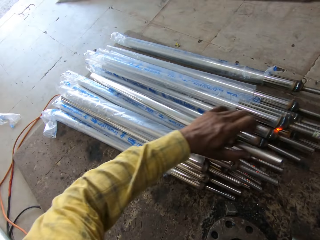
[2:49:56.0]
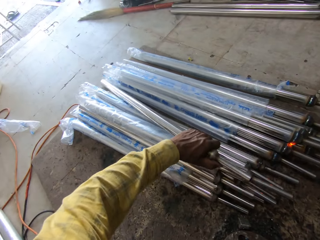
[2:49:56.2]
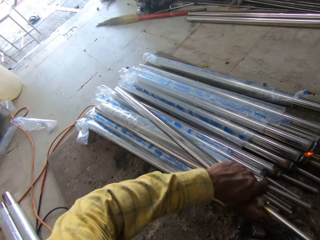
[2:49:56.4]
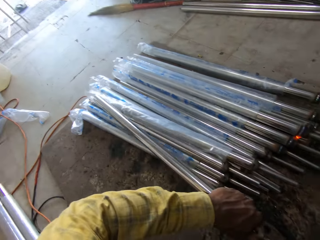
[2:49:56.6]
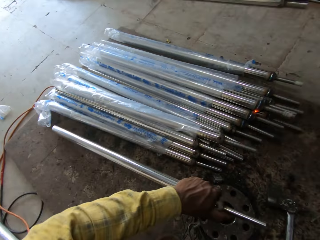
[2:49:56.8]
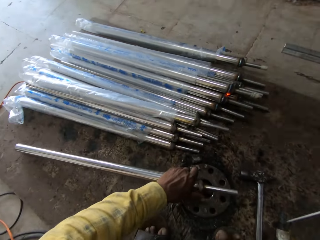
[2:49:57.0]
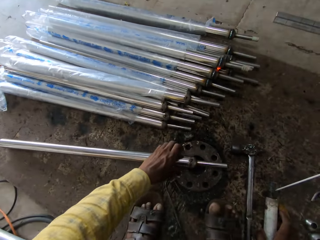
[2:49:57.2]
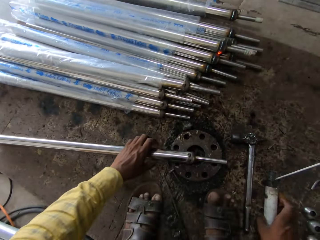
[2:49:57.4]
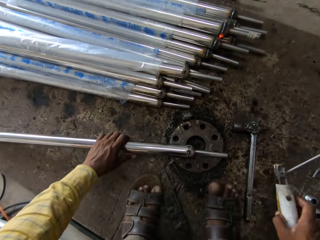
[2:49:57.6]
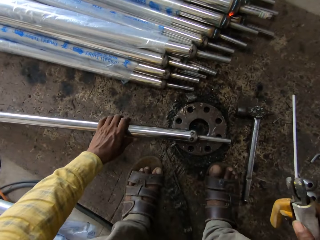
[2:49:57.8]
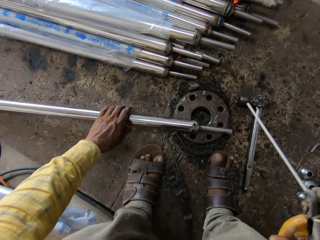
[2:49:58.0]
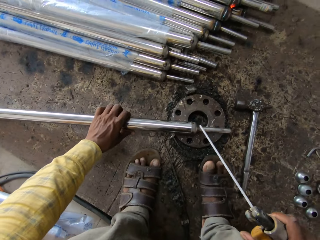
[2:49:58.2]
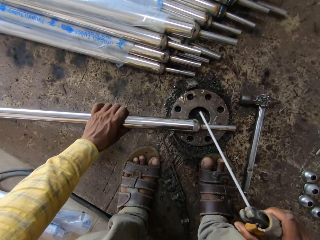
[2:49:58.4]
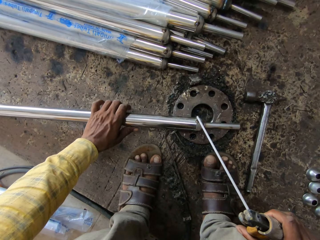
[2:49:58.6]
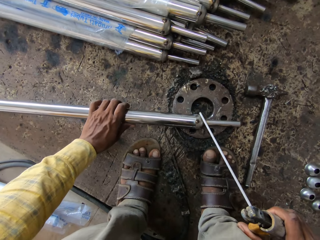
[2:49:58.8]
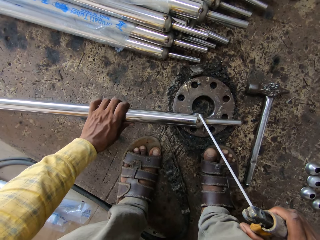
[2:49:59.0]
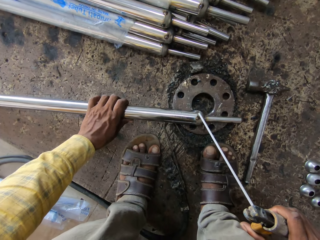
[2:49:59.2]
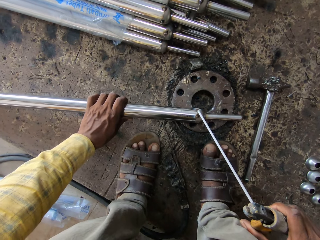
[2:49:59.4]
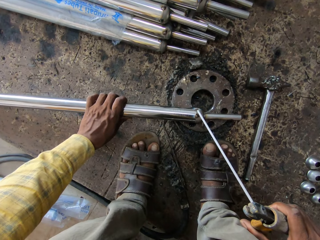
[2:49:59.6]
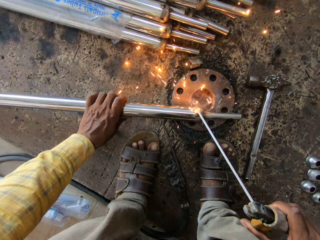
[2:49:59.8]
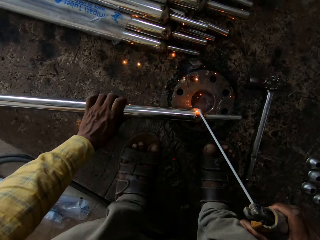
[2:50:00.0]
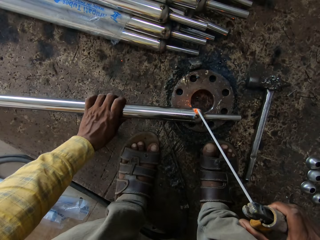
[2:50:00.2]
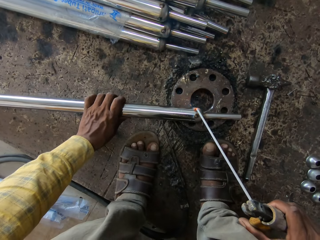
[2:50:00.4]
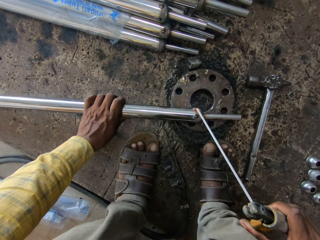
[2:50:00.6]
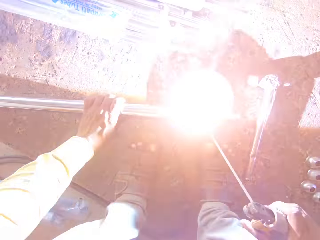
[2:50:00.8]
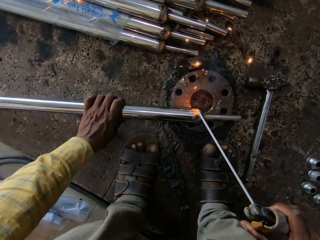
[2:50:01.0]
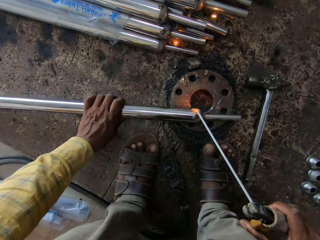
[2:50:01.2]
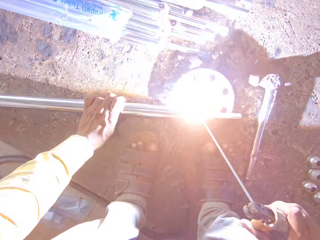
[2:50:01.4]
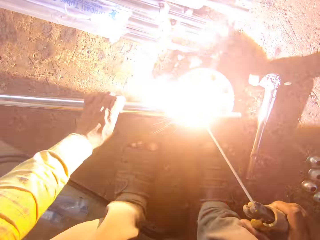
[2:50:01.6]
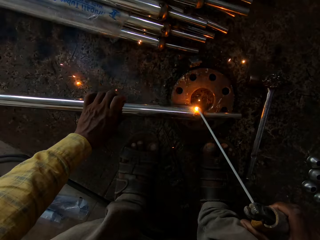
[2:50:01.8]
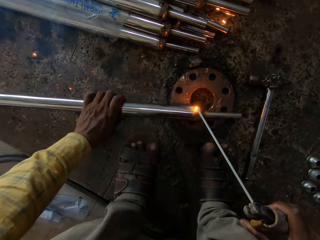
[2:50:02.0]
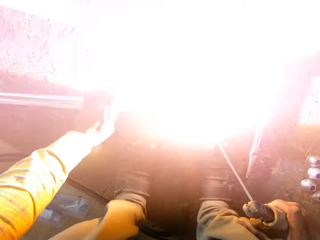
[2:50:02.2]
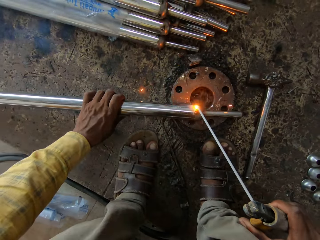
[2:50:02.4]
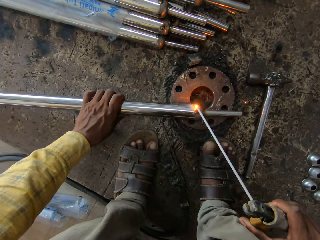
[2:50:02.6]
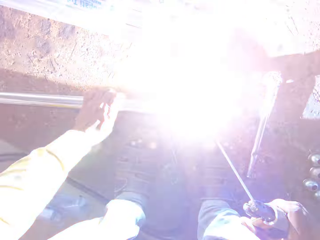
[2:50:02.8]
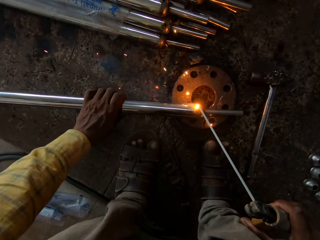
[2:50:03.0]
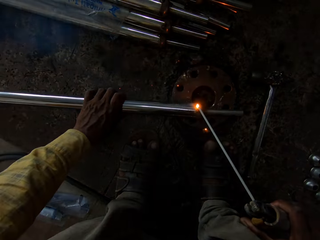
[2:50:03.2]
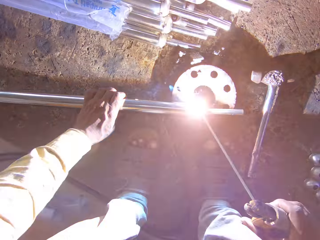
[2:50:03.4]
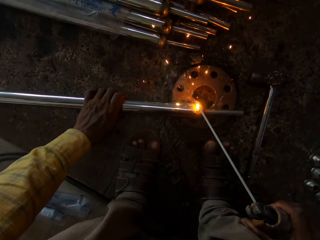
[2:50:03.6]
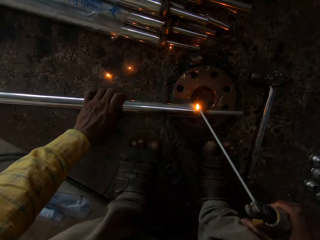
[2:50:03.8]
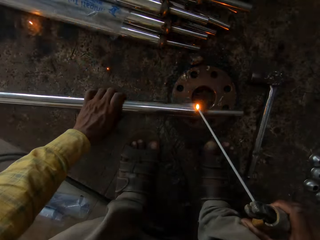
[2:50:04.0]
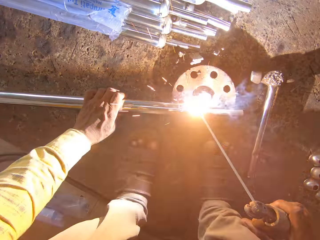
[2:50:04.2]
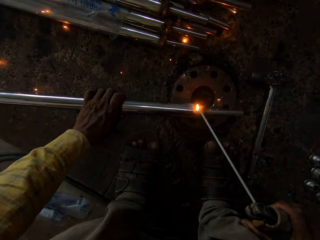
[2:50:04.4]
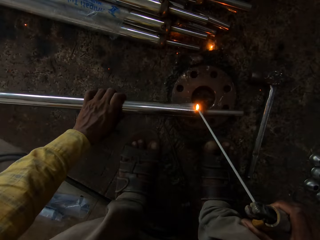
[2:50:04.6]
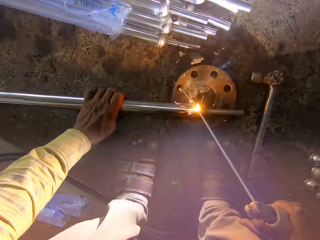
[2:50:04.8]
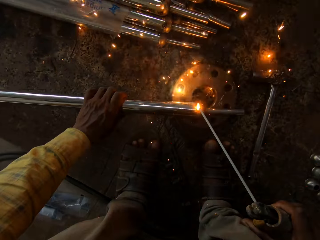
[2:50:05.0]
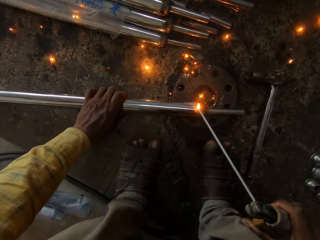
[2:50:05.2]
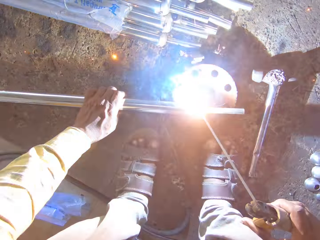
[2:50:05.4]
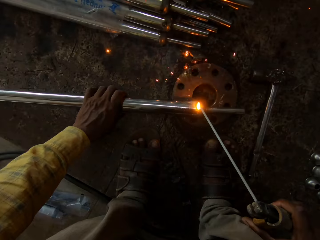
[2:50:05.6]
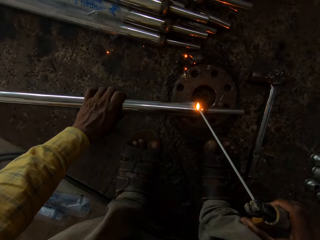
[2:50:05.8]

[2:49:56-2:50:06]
The camera wearer places the metal on the floor. They pick up the electrode holder or welding machine. They weld the metal with the welding machine.

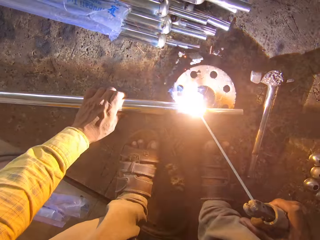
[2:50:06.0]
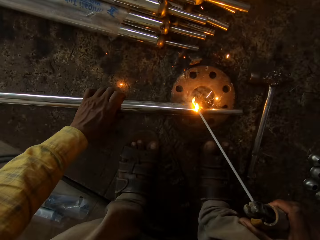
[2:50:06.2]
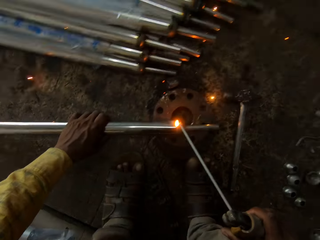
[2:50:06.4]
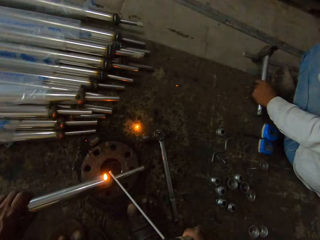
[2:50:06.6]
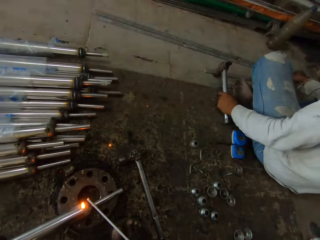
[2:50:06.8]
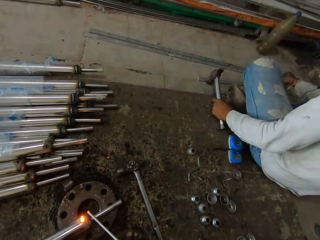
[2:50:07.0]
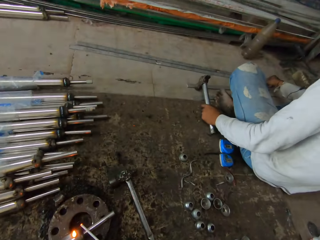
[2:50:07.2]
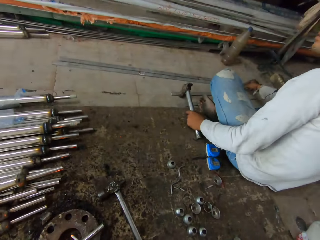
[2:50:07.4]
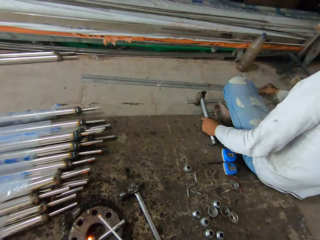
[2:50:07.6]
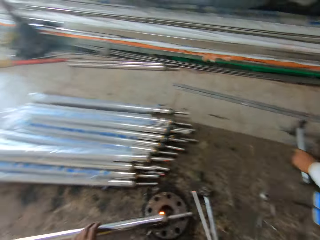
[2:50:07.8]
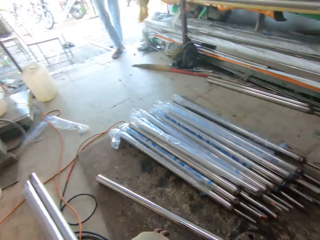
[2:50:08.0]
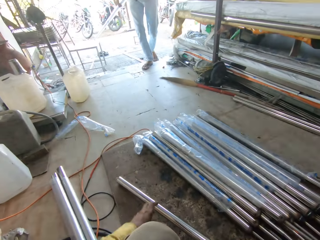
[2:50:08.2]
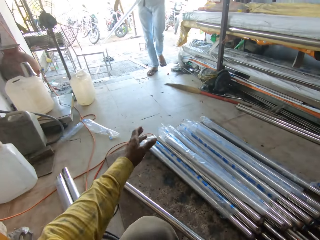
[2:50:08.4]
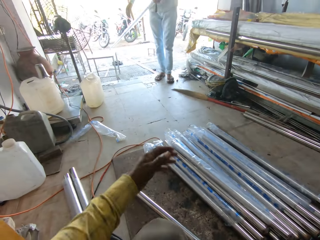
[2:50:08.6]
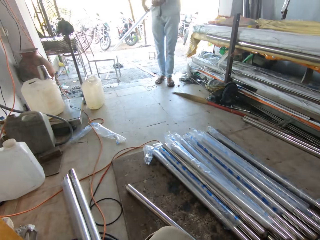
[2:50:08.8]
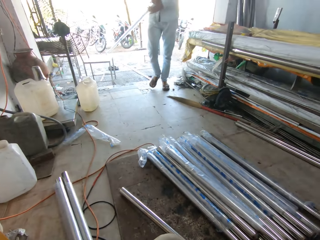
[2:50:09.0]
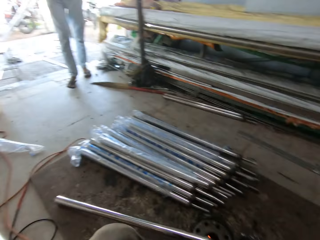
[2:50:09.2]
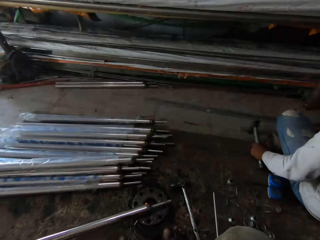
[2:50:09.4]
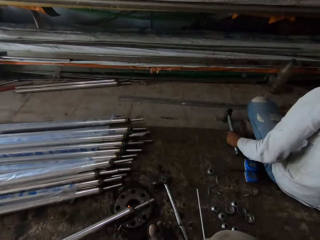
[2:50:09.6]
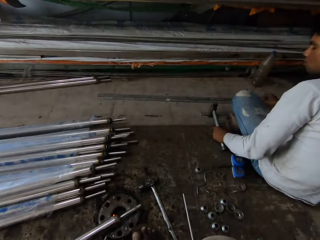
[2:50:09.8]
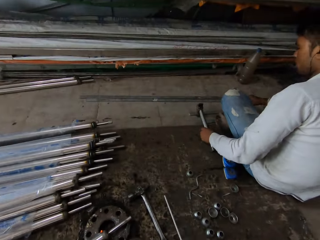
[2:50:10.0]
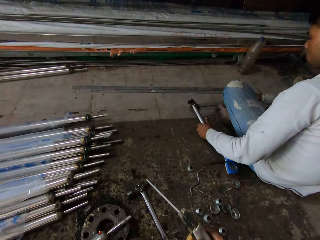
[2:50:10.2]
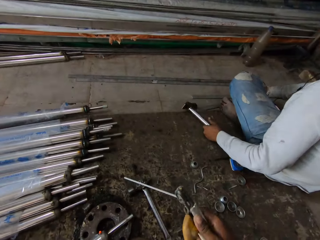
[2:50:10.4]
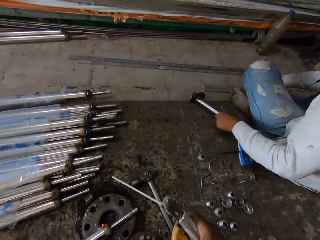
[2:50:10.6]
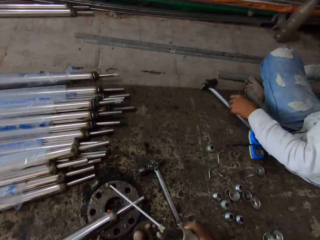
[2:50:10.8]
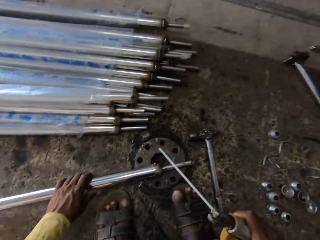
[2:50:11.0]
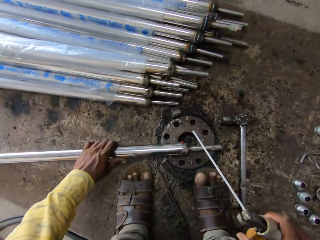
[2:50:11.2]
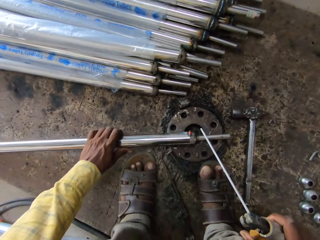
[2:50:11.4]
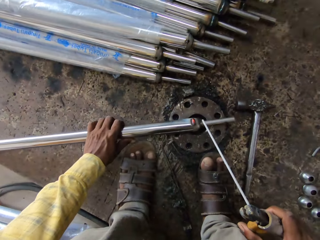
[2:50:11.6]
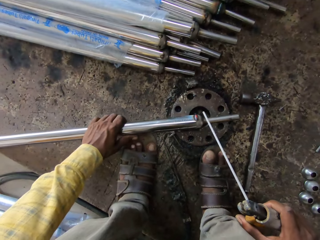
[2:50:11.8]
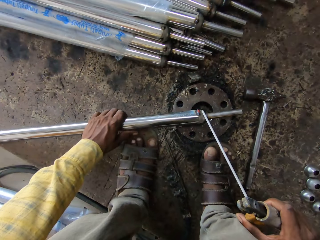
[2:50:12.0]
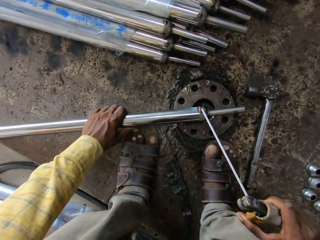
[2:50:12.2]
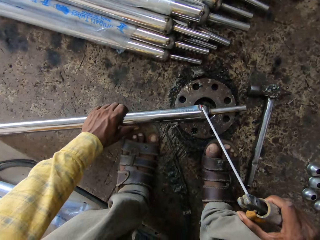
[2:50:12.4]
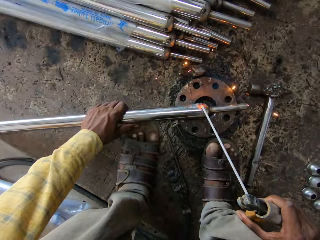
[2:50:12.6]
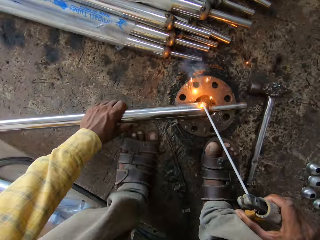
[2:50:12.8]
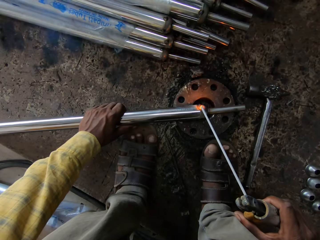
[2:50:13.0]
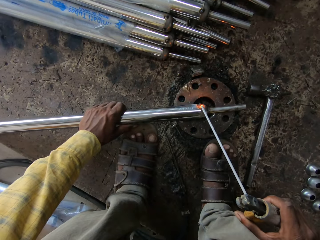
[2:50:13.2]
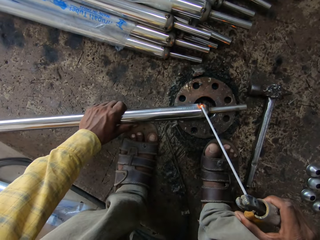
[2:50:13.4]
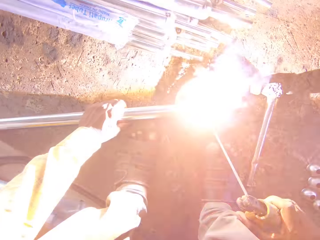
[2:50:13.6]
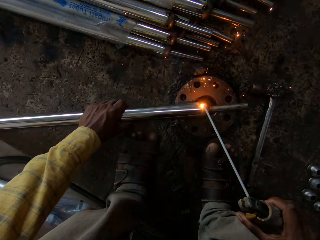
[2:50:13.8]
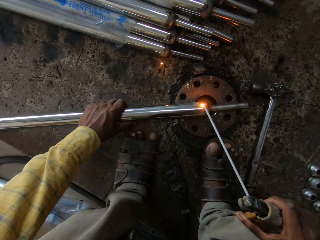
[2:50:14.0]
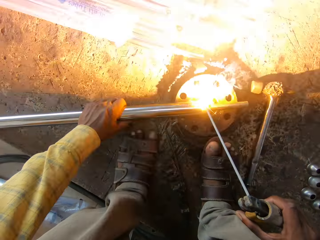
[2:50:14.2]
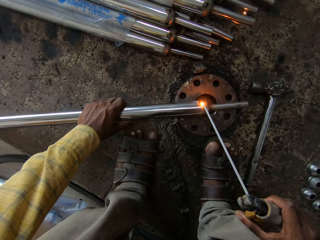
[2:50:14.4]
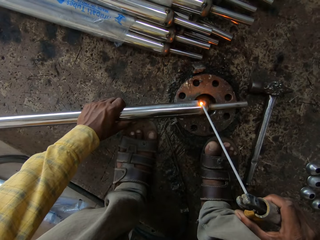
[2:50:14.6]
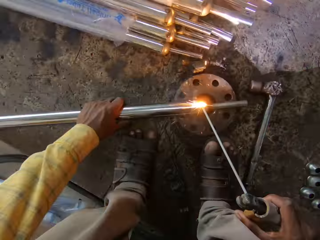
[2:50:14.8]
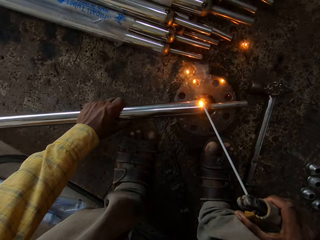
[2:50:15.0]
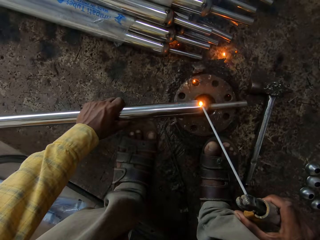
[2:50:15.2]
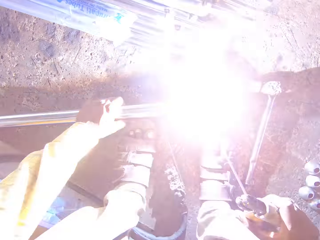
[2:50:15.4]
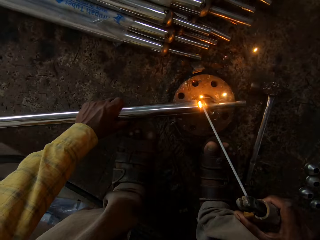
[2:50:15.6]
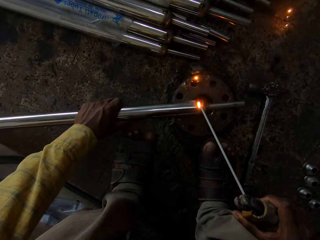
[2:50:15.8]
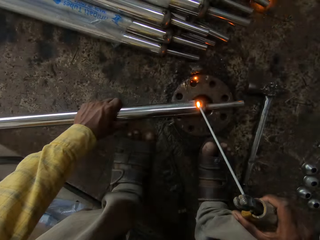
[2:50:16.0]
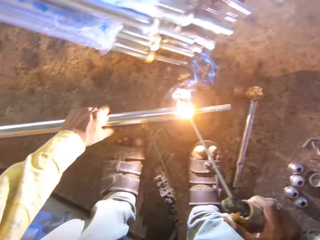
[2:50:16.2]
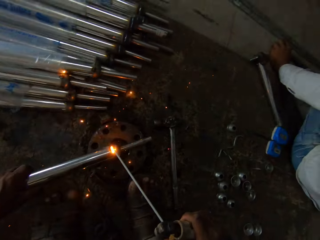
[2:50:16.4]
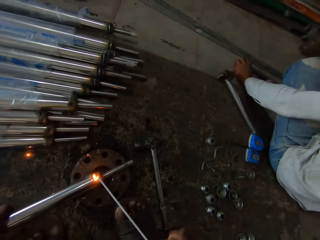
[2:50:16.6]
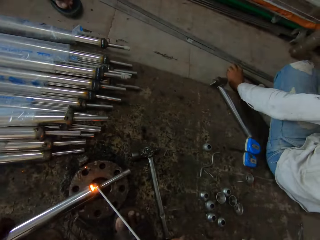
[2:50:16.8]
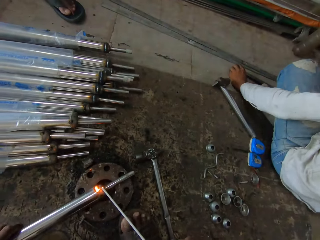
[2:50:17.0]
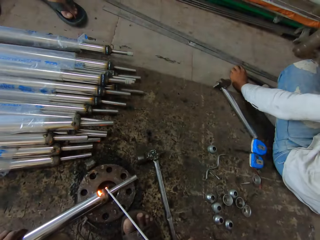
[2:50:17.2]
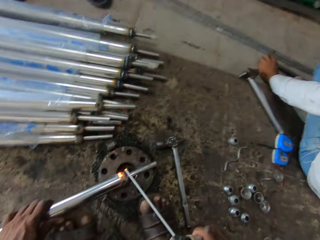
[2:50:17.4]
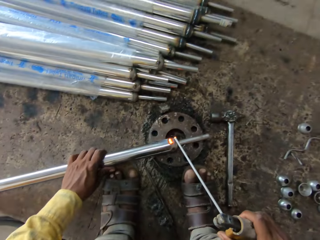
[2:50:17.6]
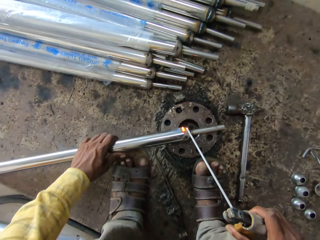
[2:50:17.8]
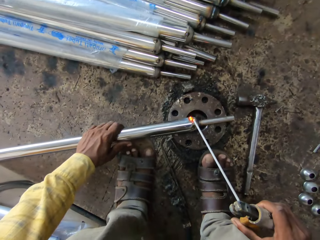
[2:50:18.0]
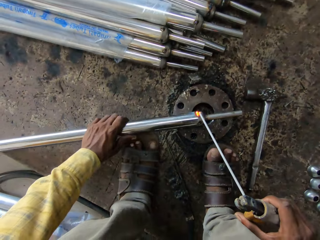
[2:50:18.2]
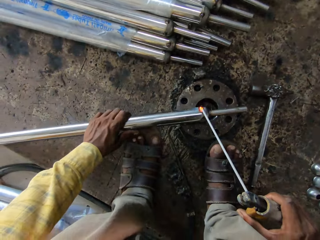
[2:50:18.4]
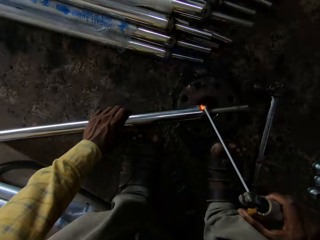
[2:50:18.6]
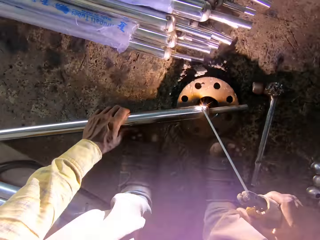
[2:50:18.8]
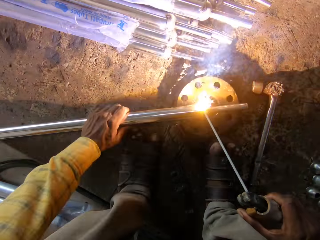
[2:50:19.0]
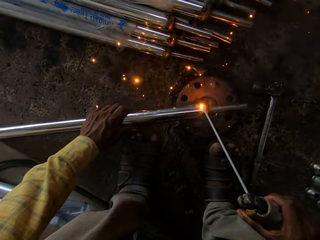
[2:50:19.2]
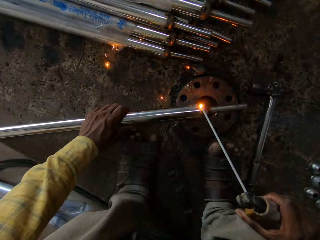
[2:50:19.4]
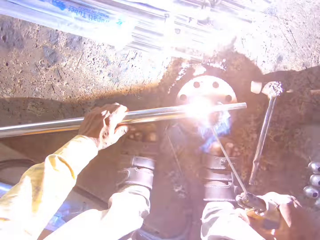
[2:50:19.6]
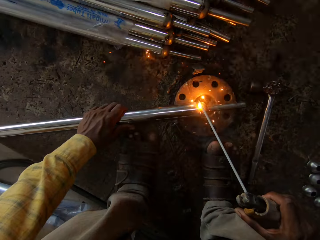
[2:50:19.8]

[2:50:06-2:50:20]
The camera wearer looks around the workshop. A man holds a hammer. The camera wearer looks around the workshop. Another man walks around the workshop. The camera wearer talks with the other man and moves the hand. The first man holds the hammer. He drops the hammer on the floor. The camera wearer aligns the metal. They weld the metal with the welding machine. They look around the workshop and weld the metal.
